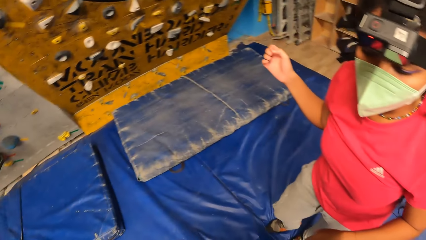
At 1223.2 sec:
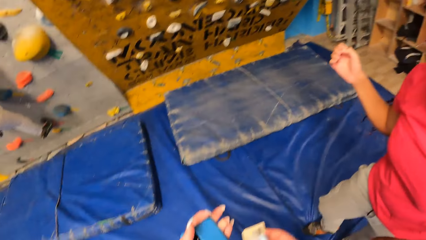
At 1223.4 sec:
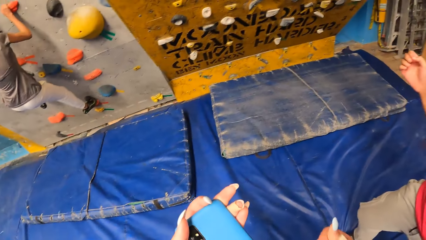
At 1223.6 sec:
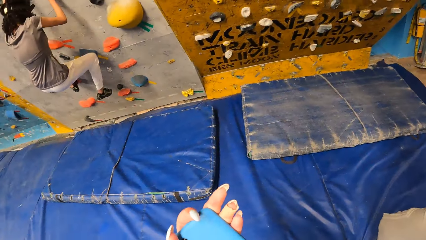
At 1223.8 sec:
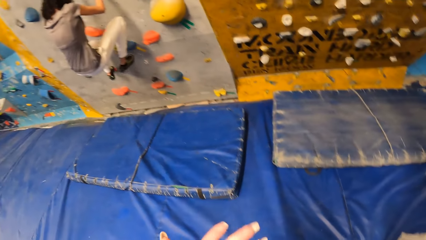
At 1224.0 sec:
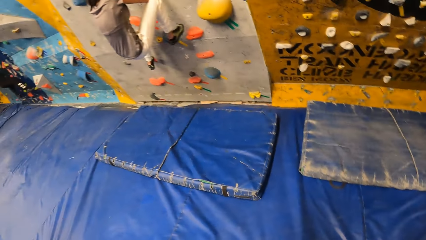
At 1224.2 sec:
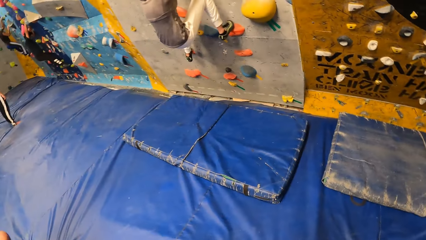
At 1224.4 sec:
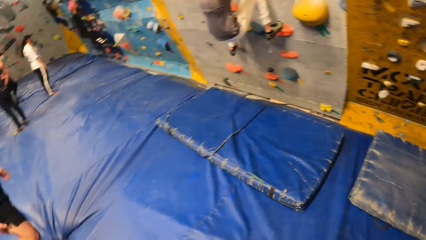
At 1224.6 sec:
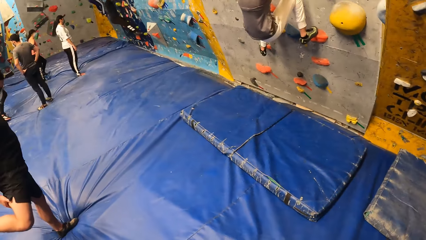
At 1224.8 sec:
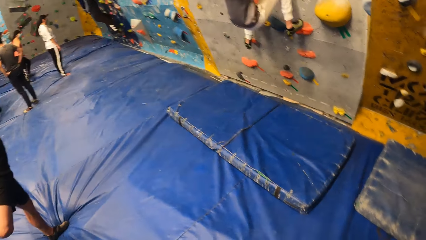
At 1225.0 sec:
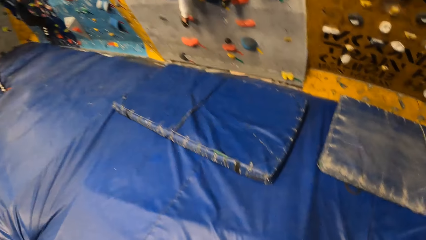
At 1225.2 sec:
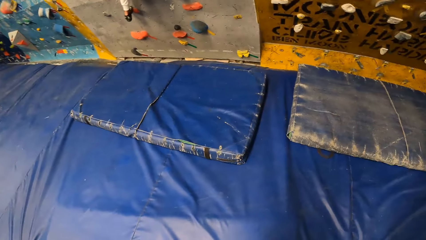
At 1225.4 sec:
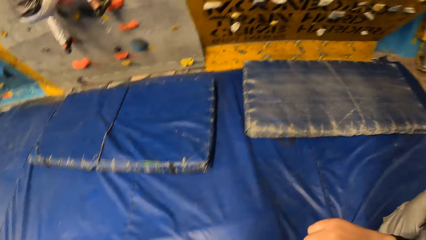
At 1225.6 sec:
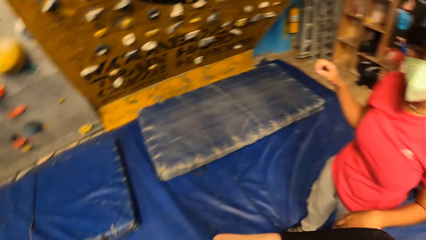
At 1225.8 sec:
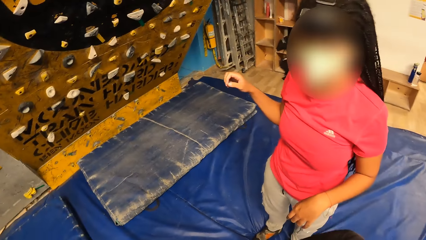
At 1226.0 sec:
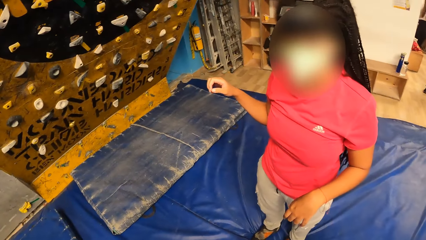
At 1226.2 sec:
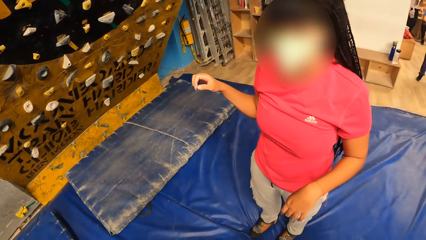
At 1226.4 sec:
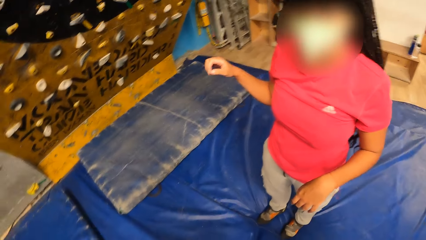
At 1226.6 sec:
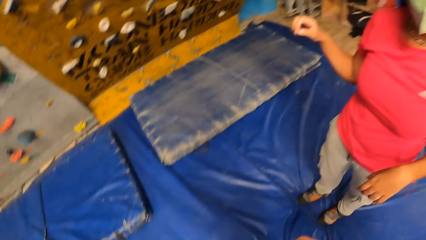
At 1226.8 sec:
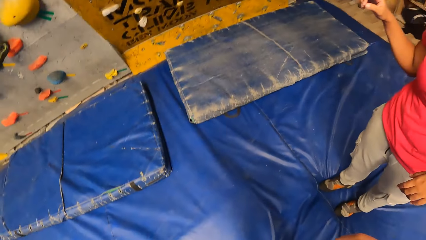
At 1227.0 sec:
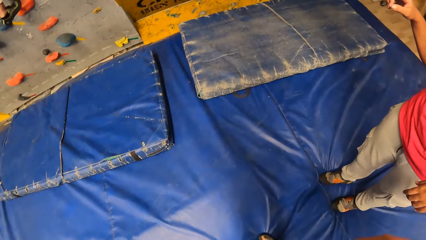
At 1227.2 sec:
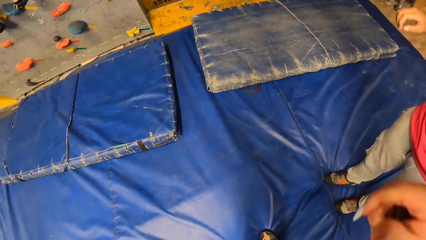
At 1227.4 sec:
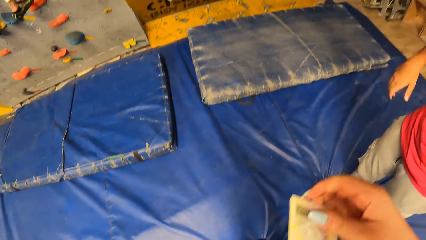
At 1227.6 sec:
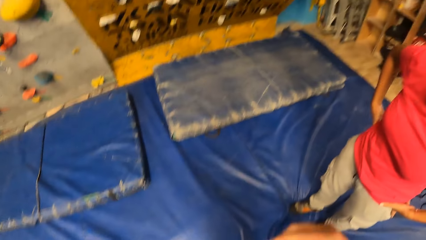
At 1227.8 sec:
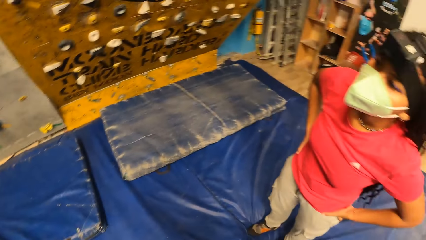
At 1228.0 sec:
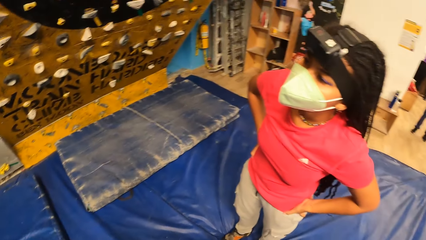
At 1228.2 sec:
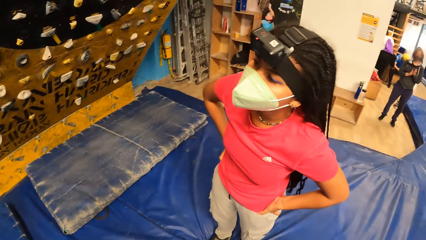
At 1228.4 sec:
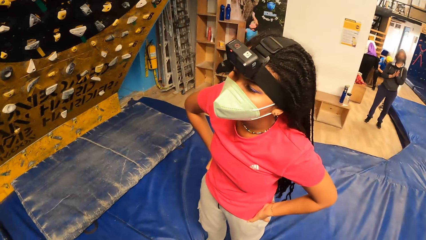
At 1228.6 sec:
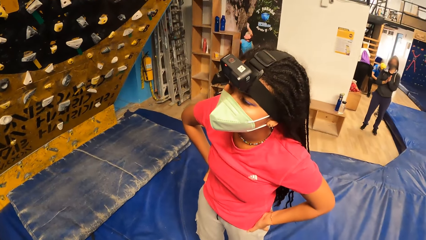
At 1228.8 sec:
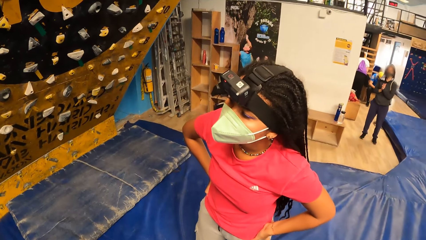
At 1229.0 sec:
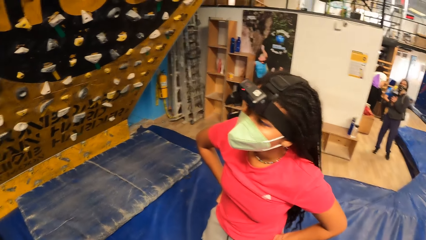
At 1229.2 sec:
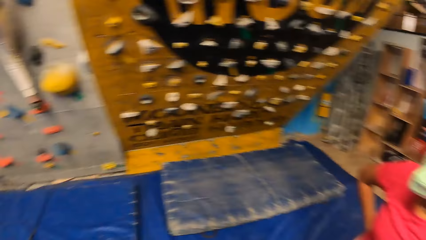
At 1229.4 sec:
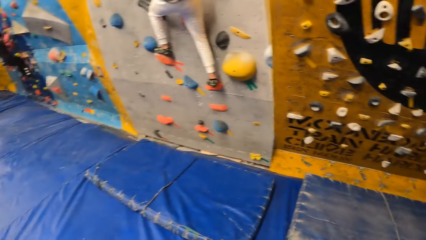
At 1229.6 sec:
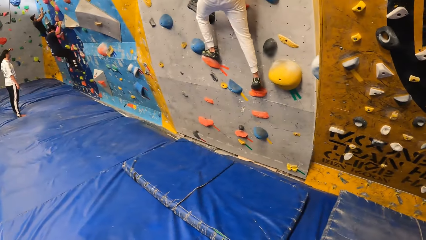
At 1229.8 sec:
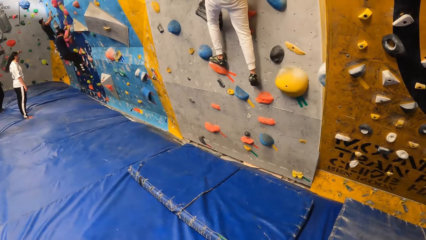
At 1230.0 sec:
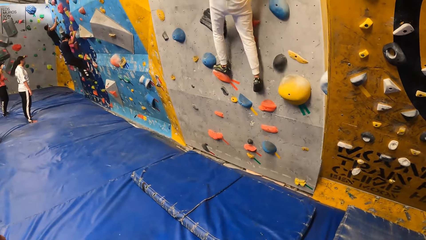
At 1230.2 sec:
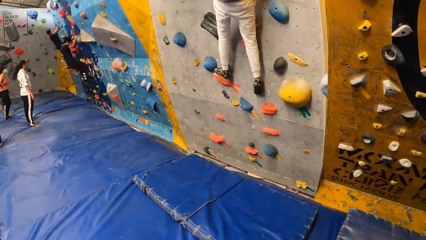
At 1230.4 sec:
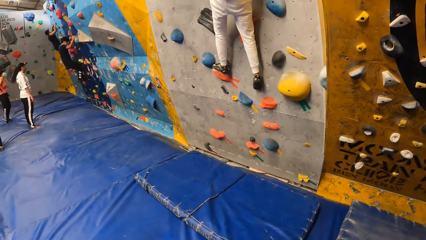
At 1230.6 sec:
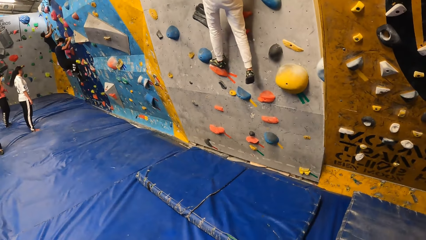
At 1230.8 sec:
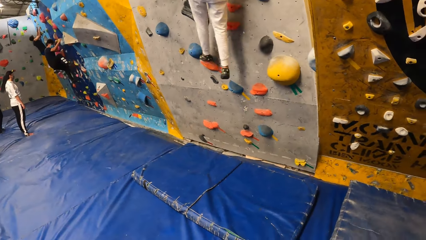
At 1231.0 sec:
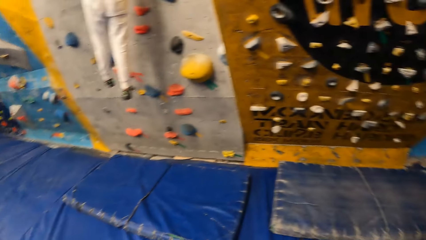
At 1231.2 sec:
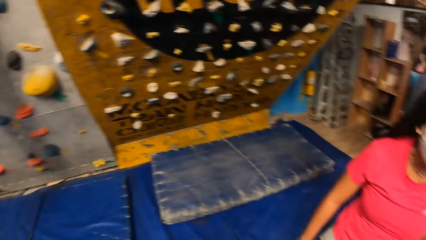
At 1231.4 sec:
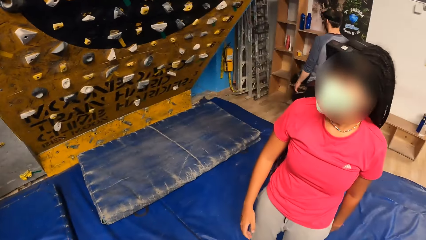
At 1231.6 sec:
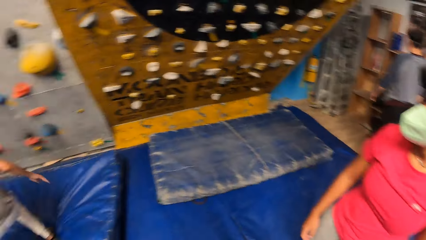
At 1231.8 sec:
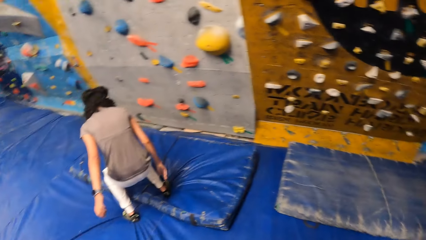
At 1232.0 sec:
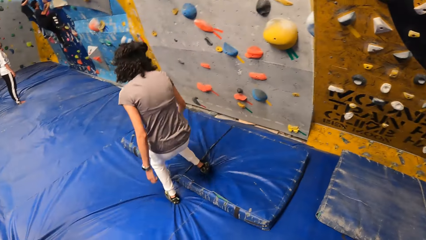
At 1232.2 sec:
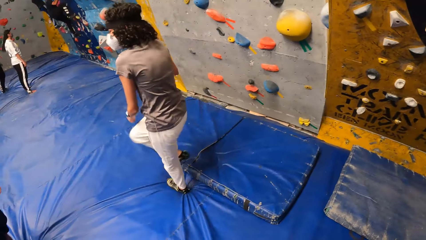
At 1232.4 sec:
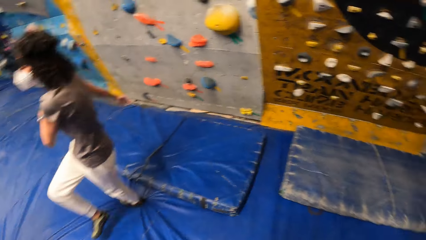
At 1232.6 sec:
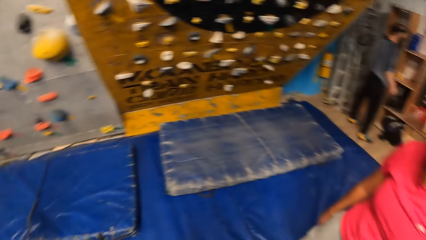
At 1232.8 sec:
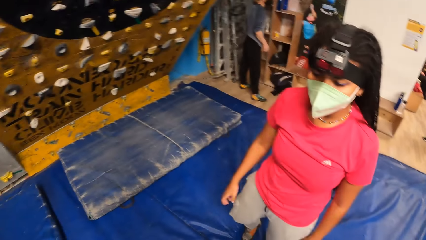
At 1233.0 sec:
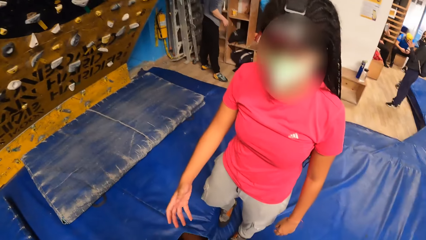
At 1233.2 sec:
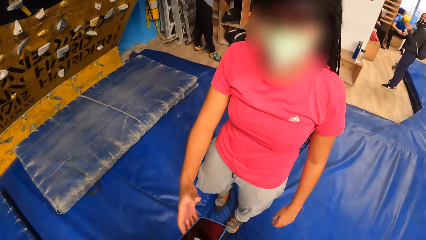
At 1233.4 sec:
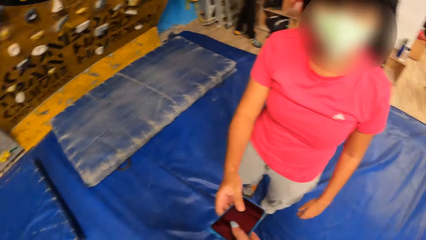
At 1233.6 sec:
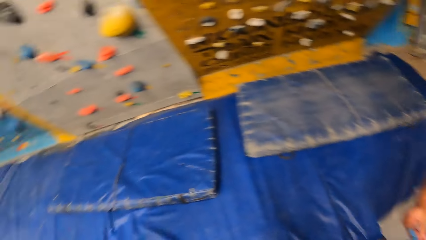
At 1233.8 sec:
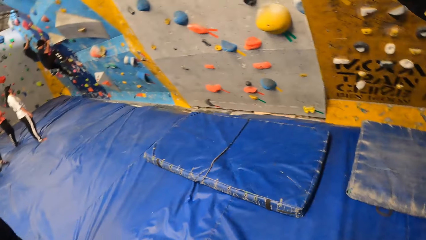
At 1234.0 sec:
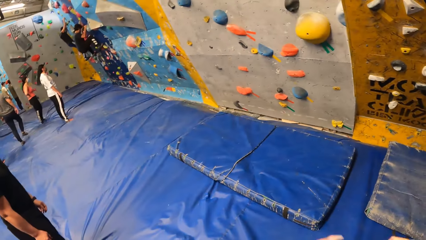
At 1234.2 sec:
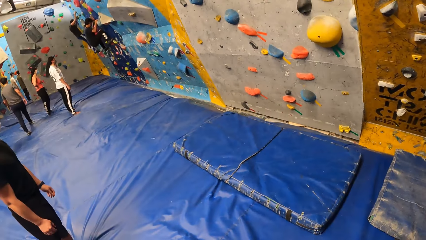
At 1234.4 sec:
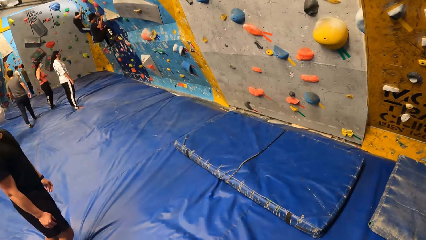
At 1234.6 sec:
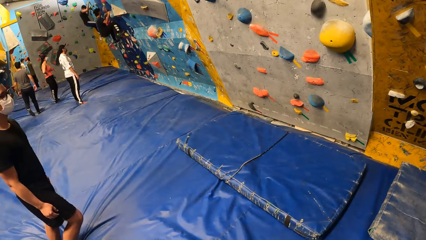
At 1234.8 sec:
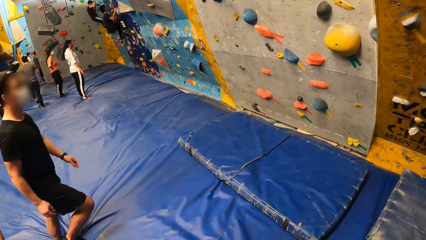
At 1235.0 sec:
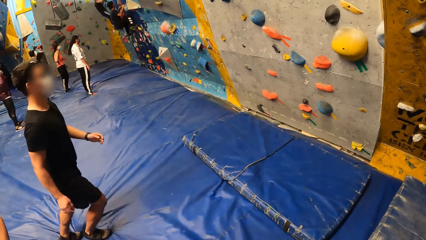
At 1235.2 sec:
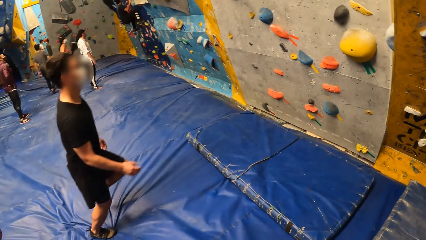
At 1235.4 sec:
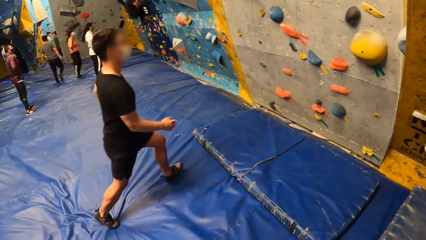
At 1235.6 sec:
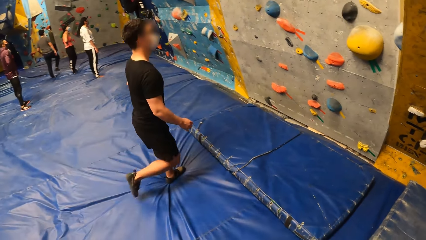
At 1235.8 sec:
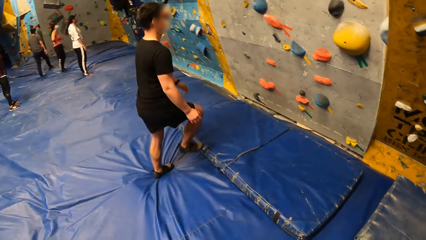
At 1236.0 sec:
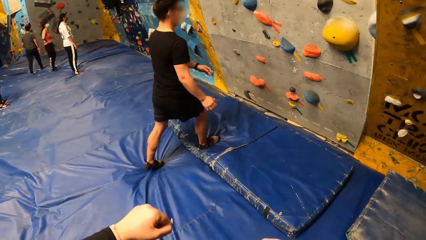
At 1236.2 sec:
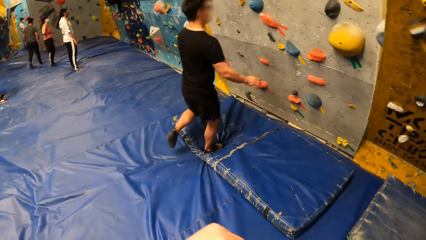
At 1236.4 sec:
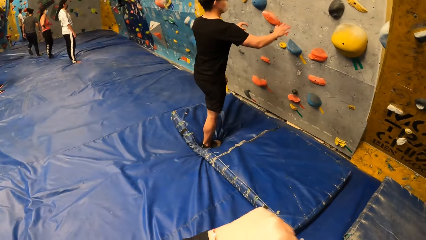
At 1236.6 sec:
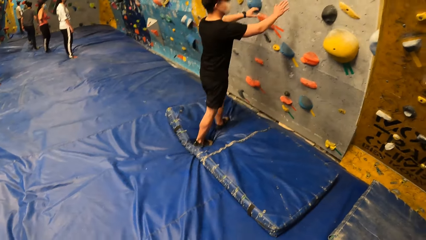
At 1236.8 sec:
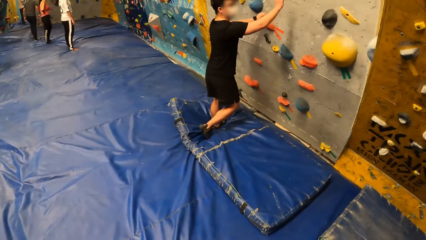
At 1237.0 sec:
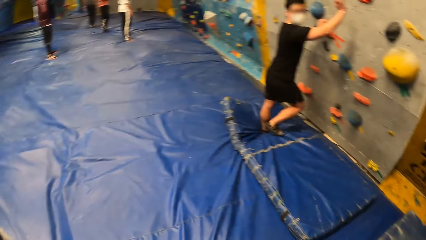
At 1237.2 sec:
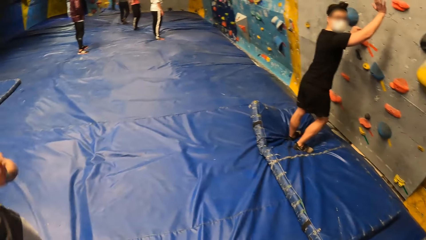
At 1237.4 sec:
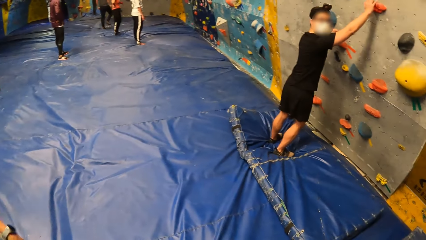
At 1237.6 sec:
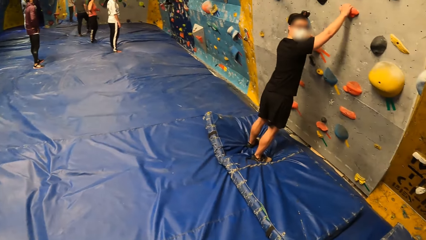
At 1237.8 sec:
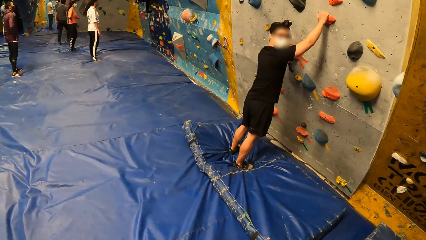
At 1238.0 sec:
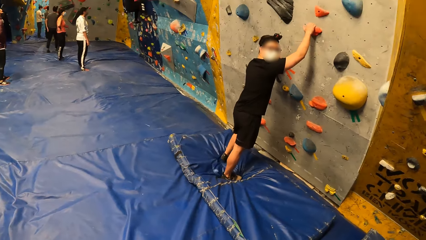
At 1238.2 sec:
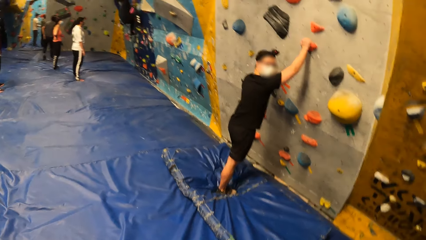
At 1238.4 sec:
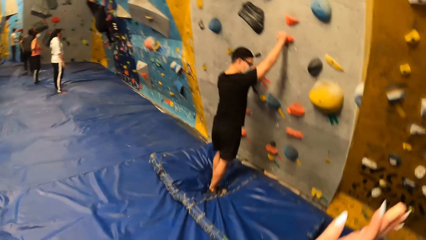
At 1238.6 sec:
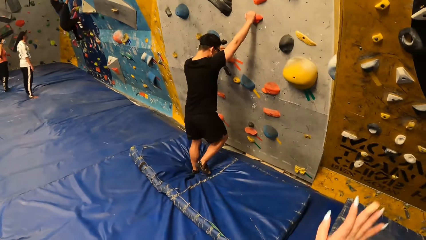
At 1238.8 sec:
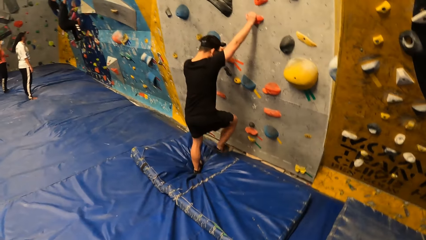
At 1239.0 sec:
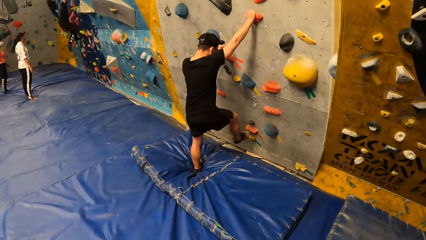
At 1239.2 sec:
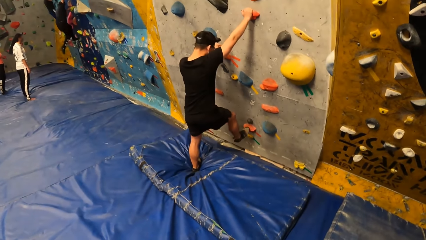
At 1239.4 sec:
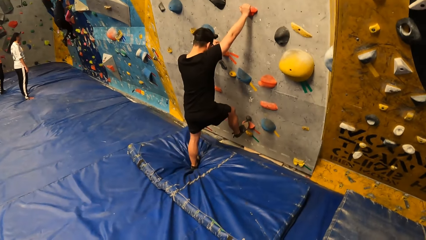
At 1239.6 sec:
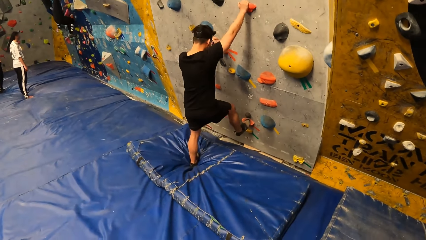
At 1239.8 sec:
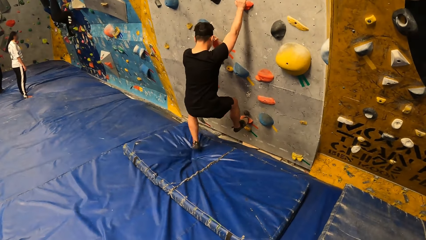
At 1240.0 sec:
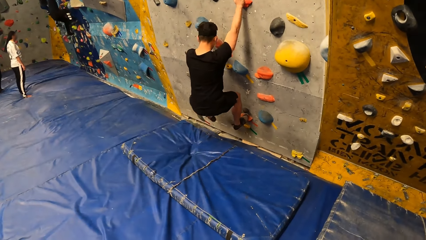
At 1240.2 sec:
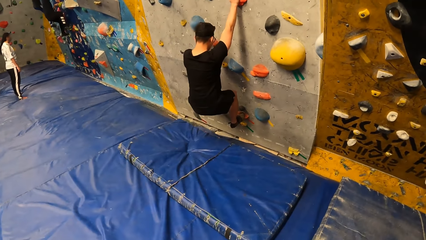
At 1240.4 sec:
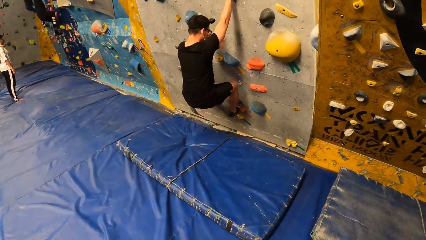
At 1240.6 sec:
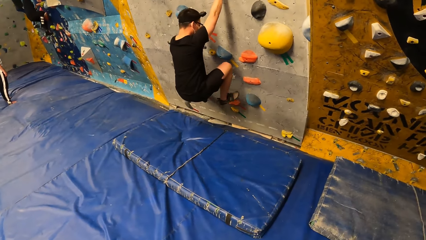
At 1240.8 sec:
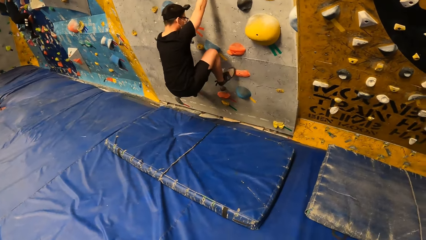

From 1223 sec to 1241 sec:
The camera wearer looks at the mobile phone. She holds the phone in her left hand. She looks around. She holds a card. She looks around. She hands over the mobile phone to a woman. She gazes at the wall. She moves her hand. A man climbs the wall with the foot and hand holds. The camera wearer stares at the man. She moves her right hand and stares at the man. The man climbs up the wall.
